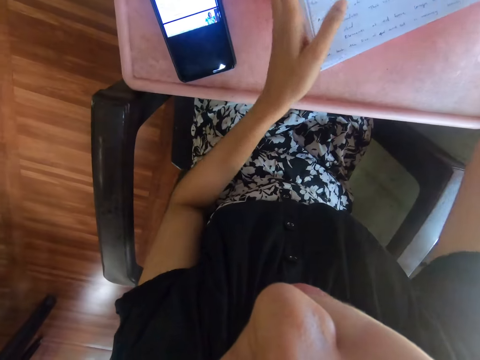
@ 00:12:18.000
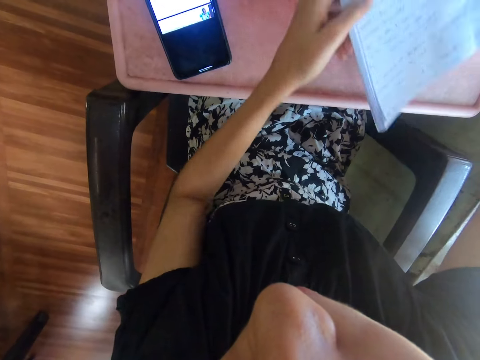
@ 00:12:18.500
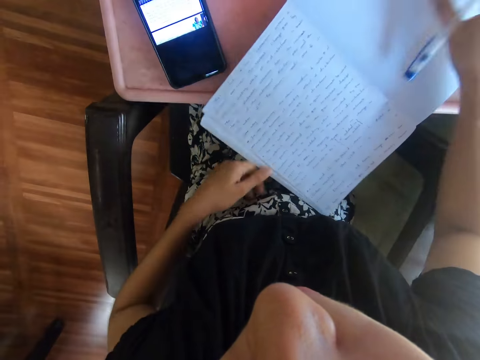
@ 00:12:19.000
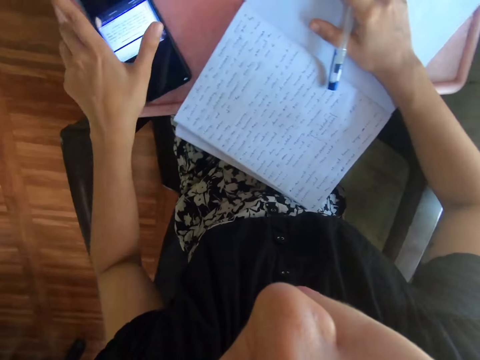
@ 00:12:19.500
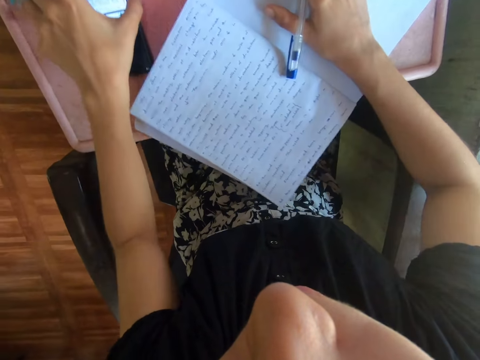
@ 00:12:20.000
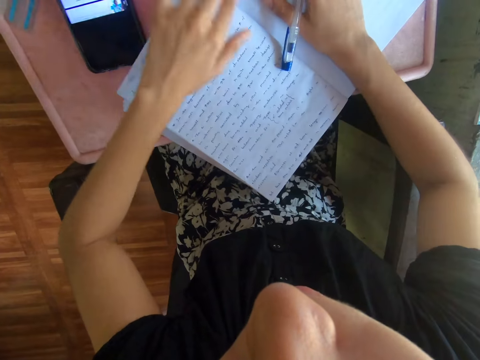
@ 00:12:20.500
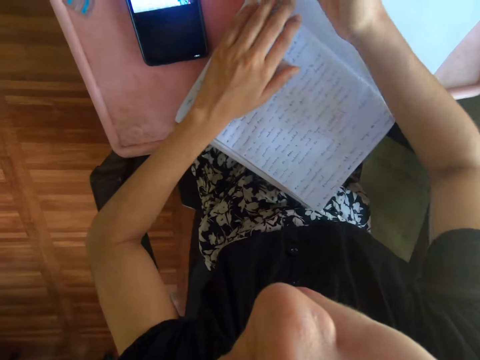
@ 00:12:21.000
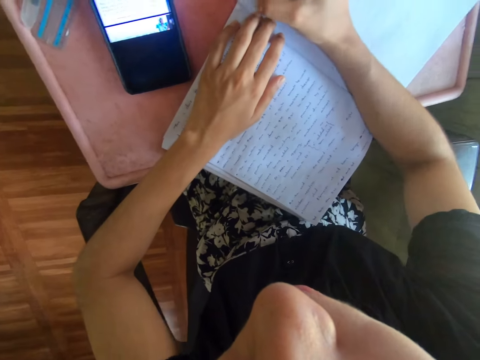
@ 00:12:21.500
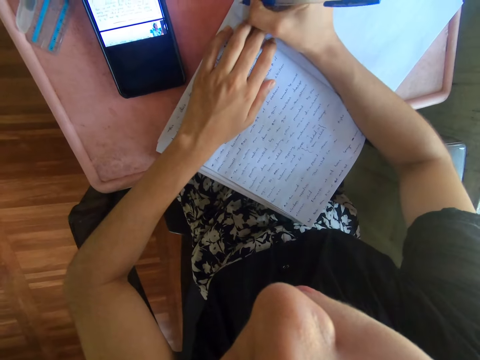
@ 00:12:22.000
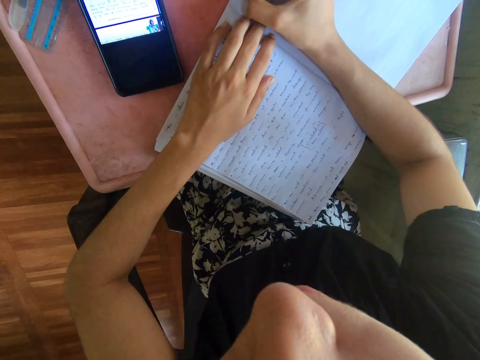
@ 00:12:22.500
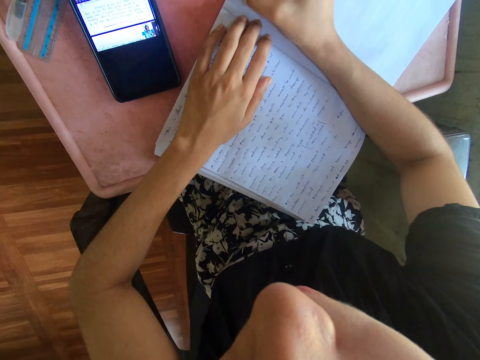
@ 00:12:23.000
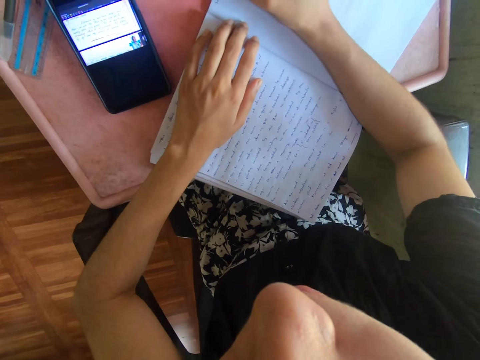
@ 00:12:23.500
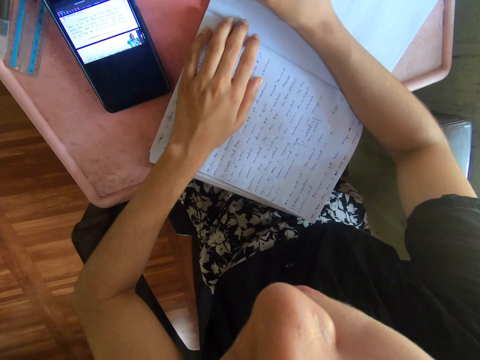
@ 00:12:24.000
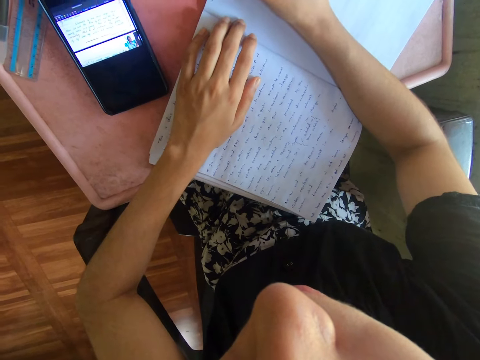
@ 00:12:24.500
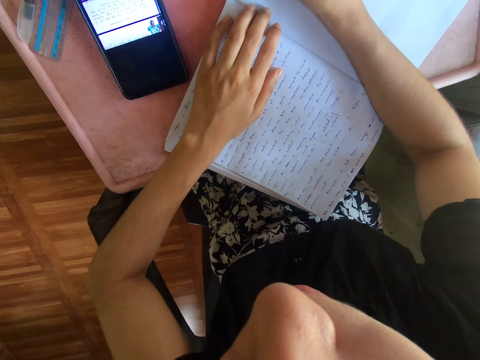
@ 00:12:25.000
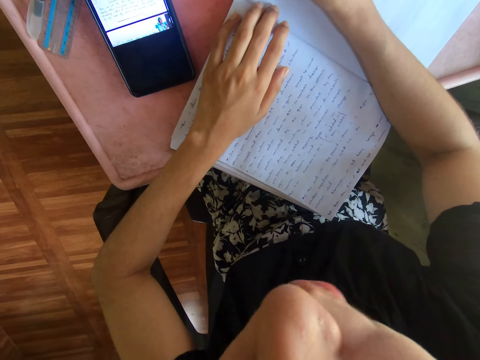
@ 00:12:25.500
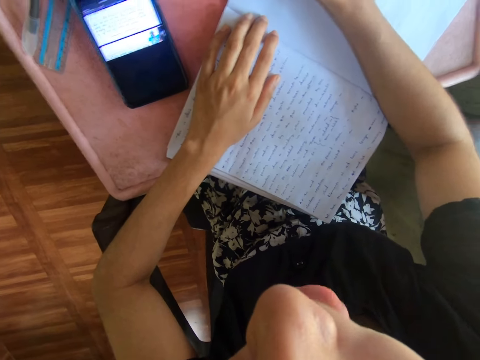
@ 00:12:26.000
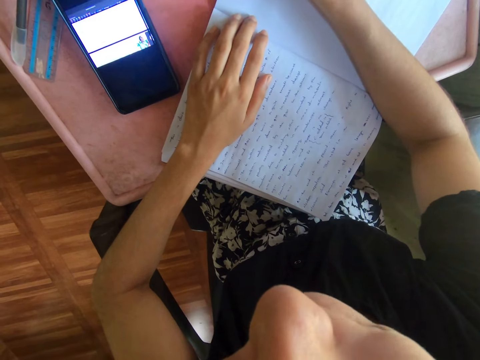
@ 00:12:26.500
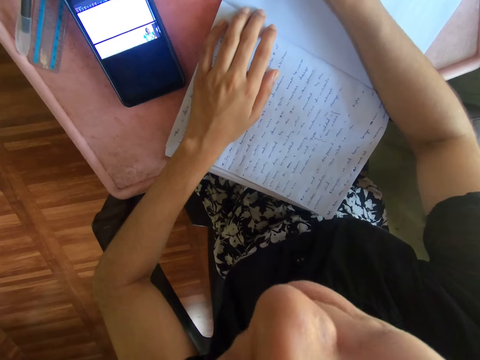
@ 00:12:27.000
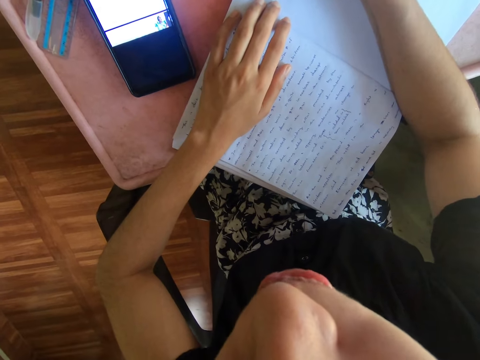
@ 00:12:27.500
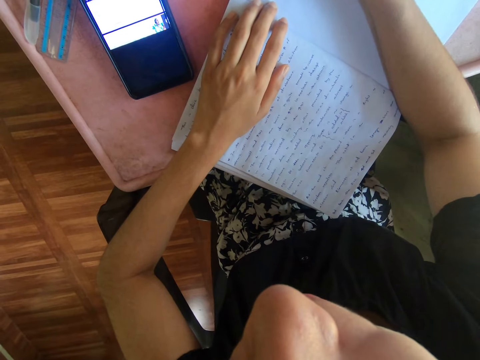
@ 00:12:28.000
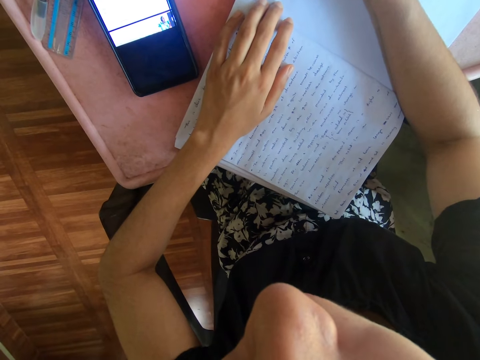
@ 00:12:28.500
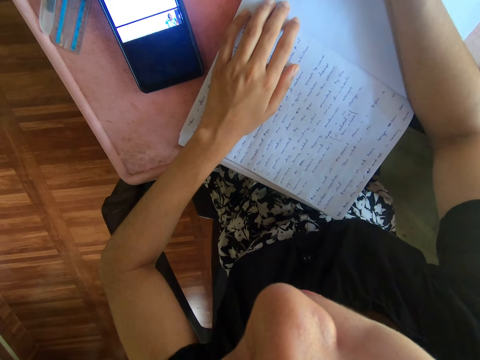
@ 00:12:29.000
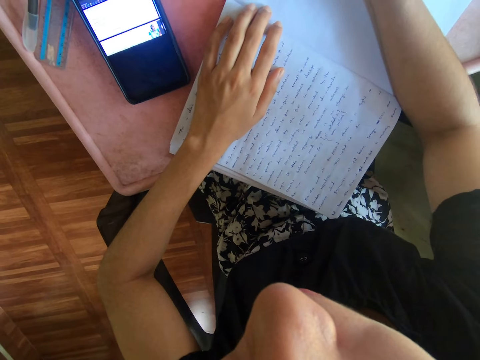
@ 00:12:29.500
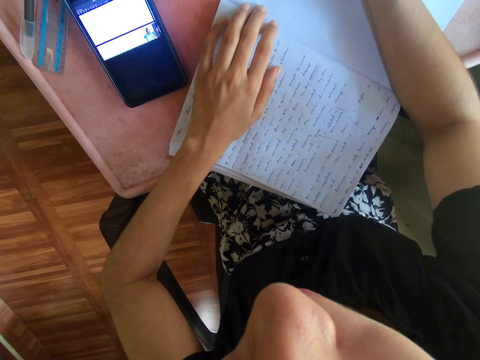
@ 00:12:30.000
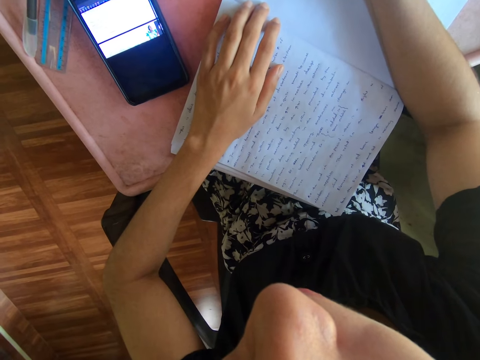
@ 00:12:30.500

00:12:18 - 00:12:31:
The camera wearer pulls a book. They adjust the book on the table. They push a phone. They adjust the phone on the table. They write on a piece of the book with a pen.

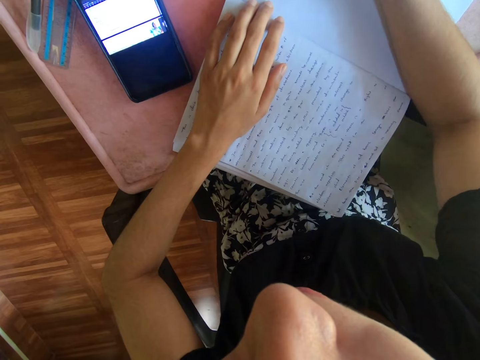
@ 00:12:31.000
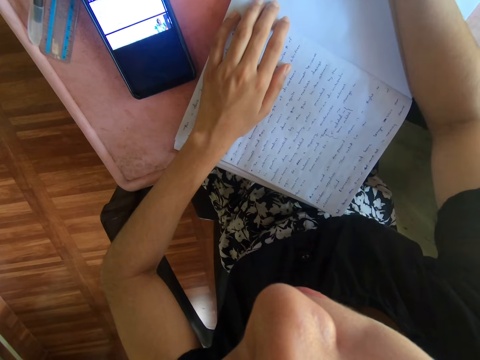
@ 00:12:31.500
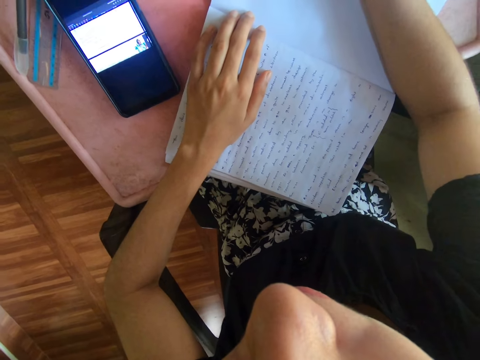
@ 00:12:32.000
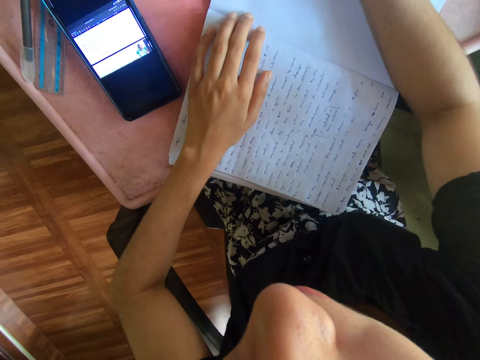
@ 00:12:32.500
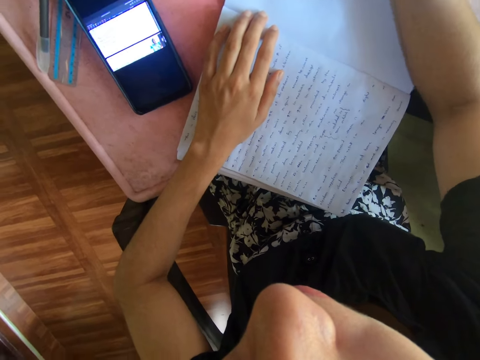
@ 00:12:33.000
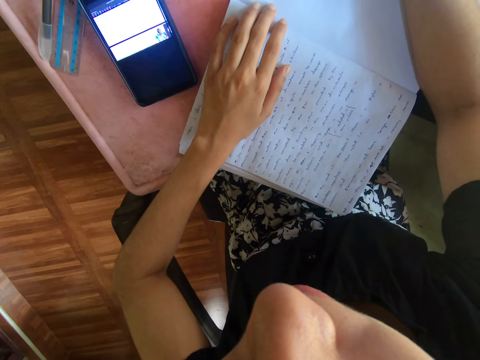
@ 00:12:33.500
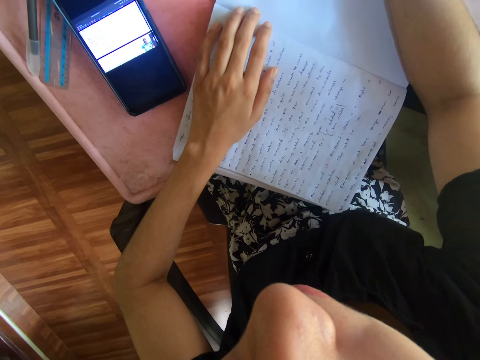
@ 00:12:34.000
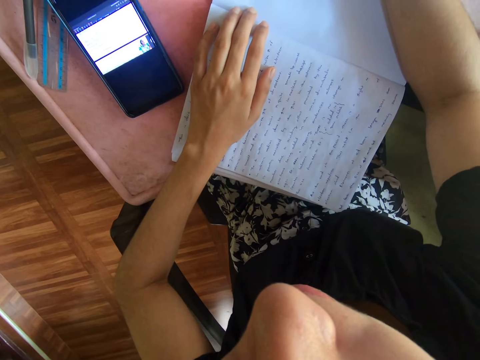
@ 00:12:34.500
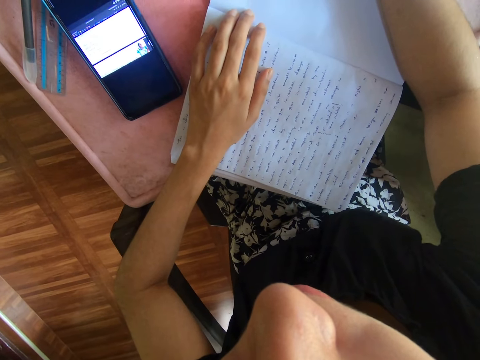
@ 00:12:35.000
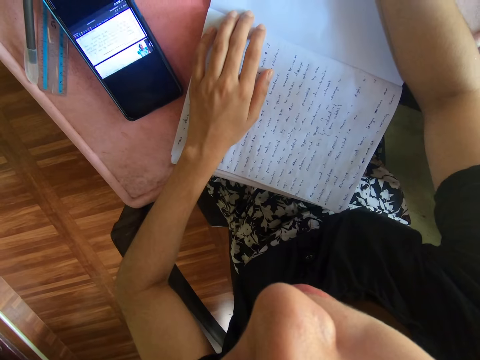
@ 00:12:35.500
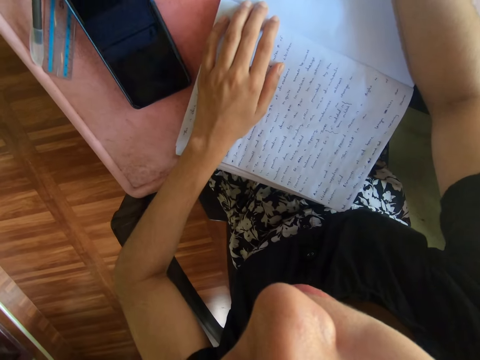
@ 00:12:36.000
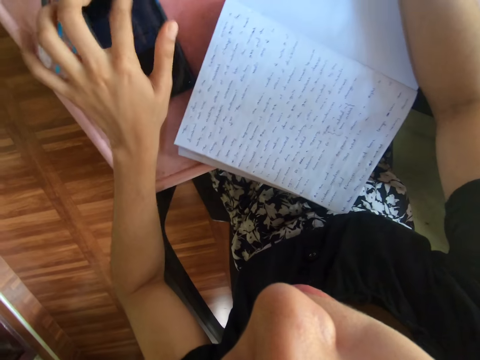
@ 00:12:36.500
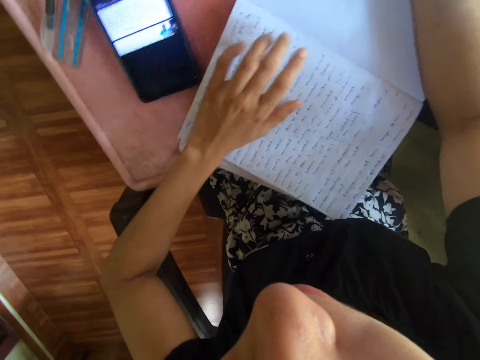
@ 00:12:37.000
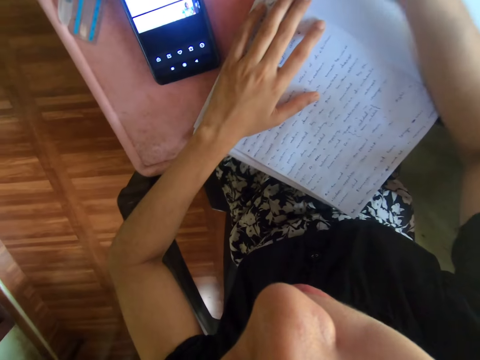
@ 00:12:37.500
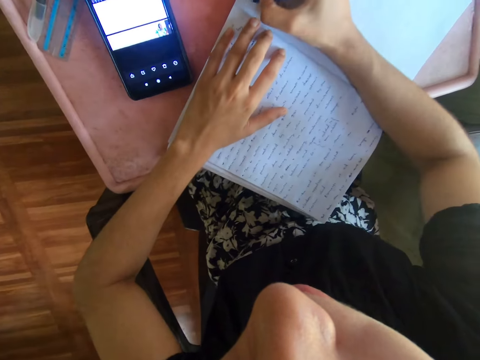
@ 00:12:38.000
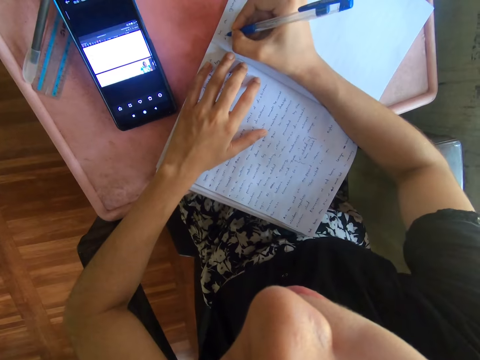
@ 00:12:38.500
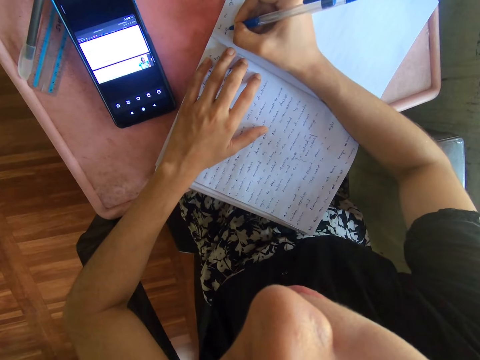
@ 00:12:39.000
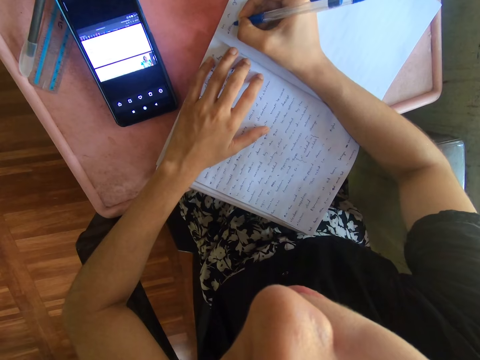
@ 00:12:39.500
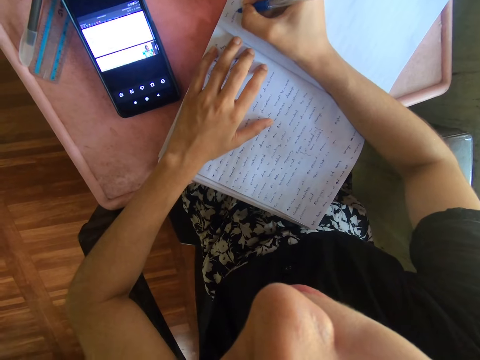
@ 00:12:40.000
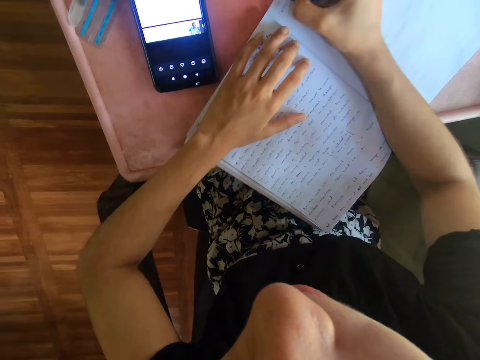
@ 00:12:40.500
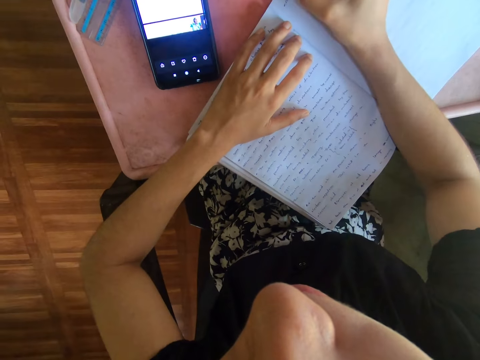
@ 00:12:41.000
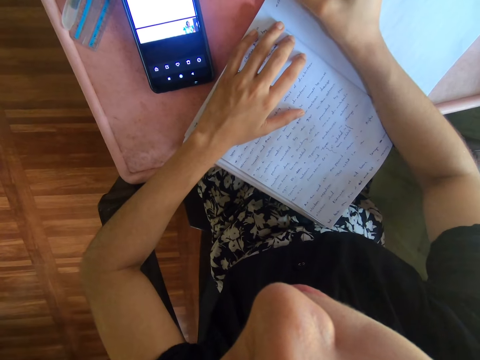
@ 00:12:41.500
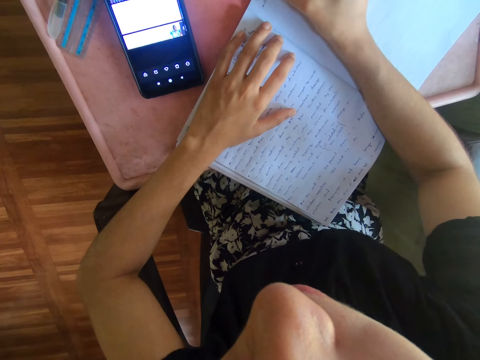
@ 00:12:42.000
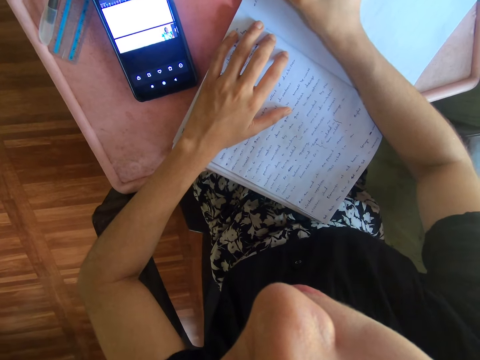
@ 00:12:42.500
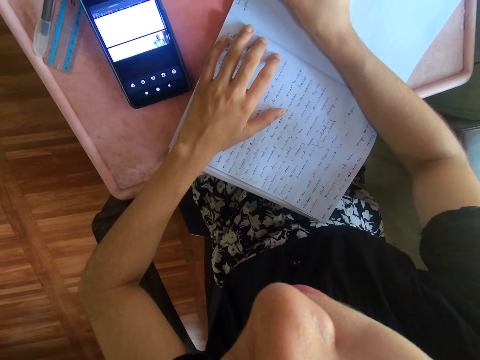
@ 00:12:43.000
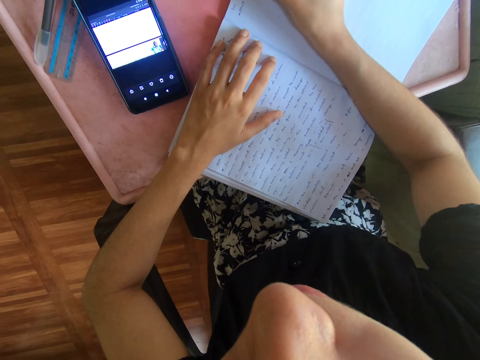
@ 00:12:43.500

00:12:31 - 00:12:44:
The camera wearer taps on the phone. They write on a piece of the book with a pen.
